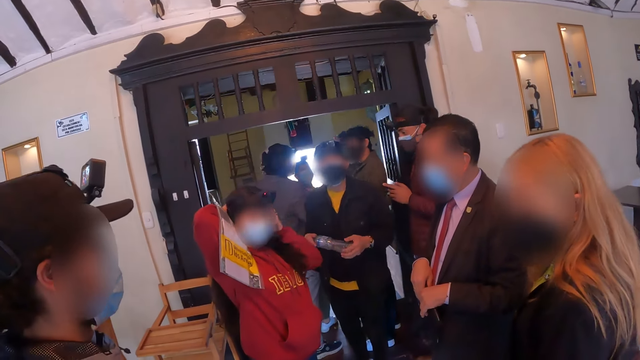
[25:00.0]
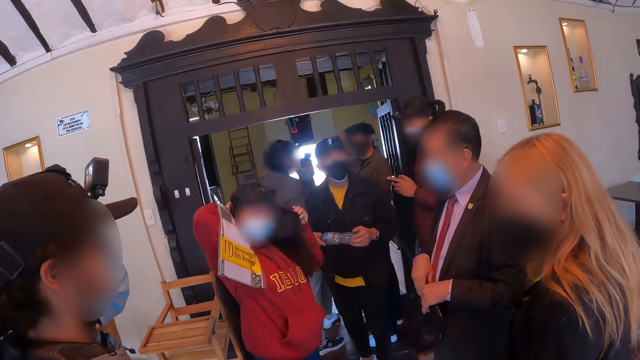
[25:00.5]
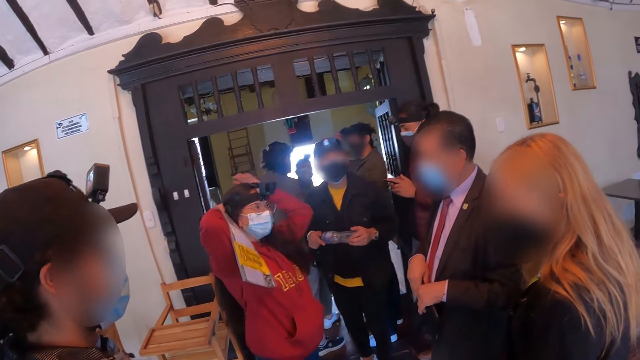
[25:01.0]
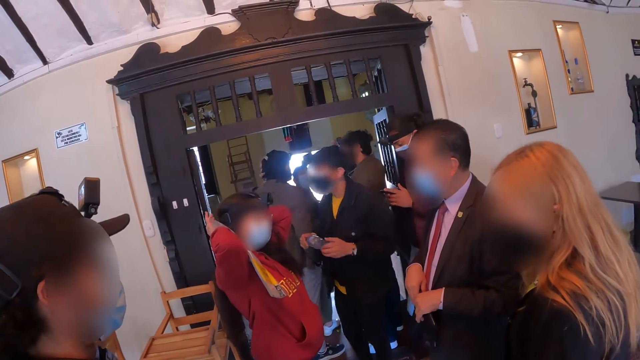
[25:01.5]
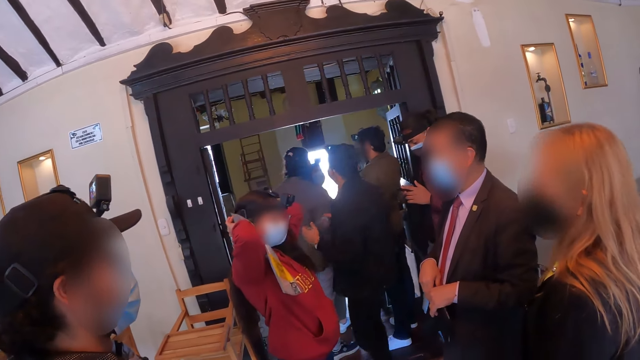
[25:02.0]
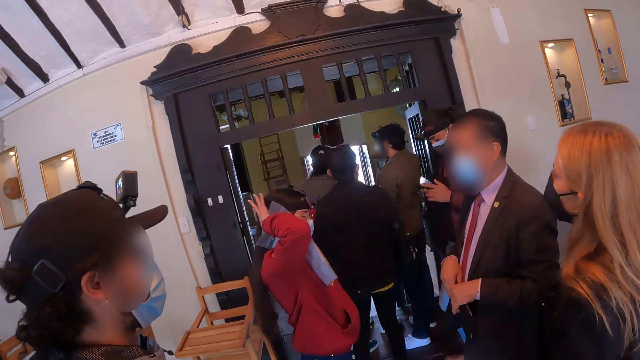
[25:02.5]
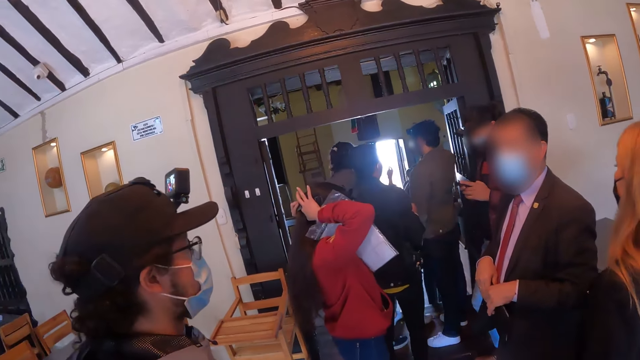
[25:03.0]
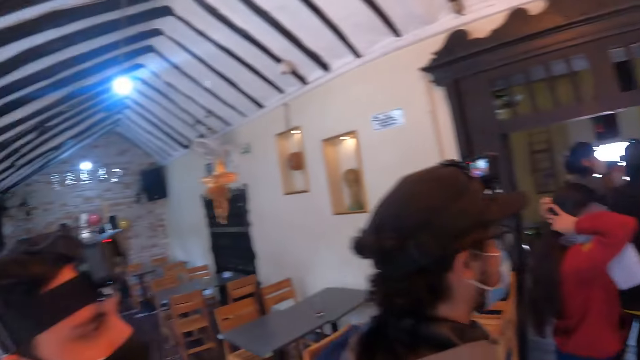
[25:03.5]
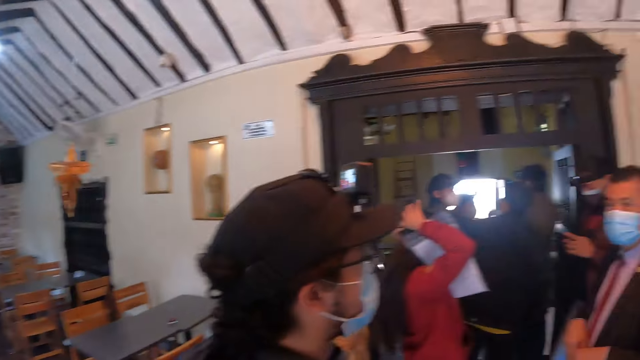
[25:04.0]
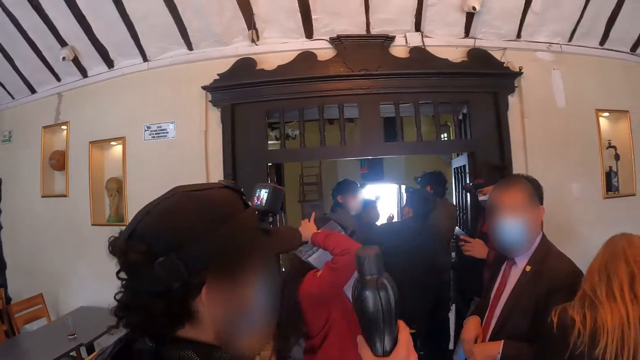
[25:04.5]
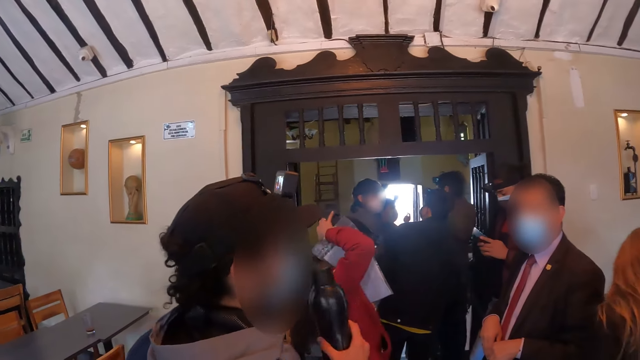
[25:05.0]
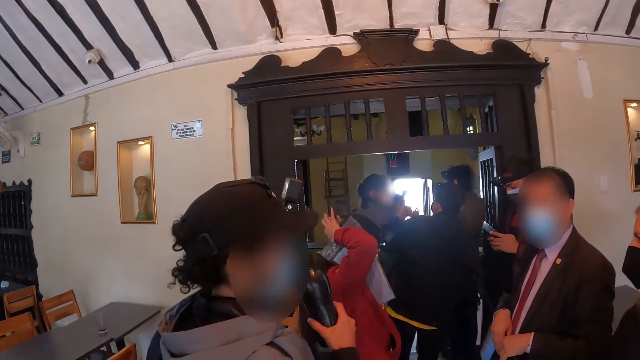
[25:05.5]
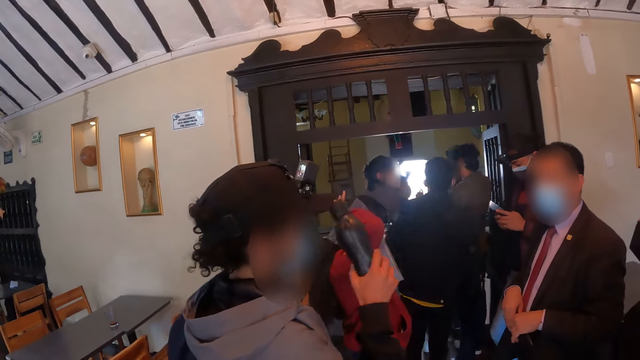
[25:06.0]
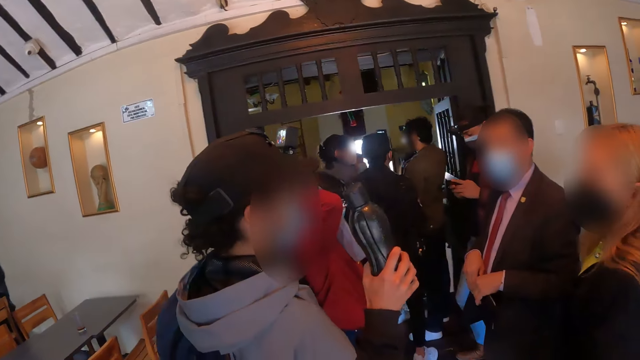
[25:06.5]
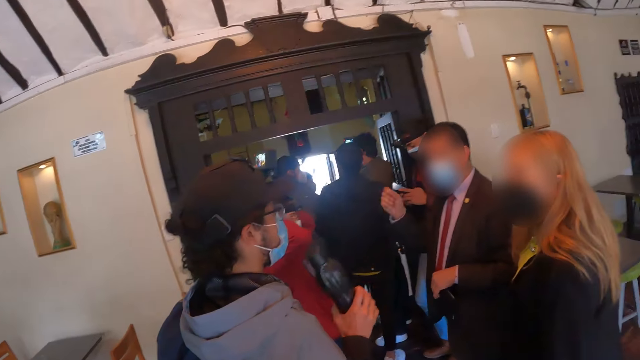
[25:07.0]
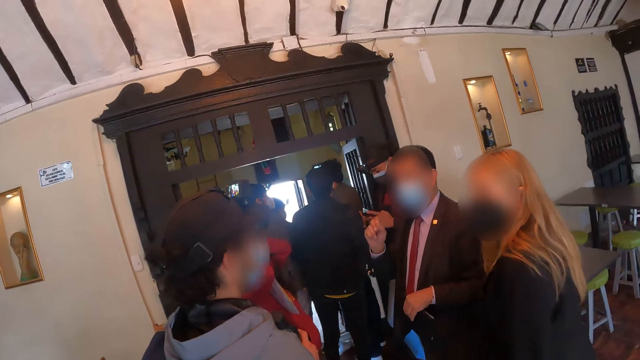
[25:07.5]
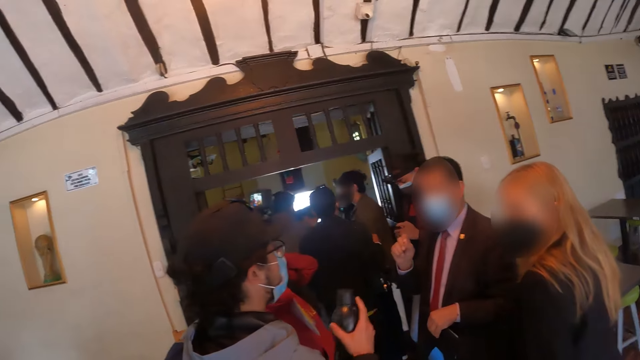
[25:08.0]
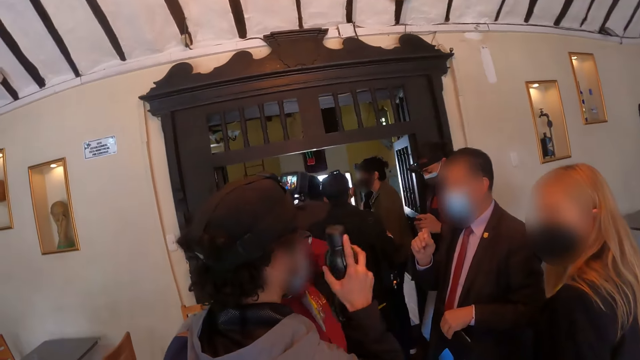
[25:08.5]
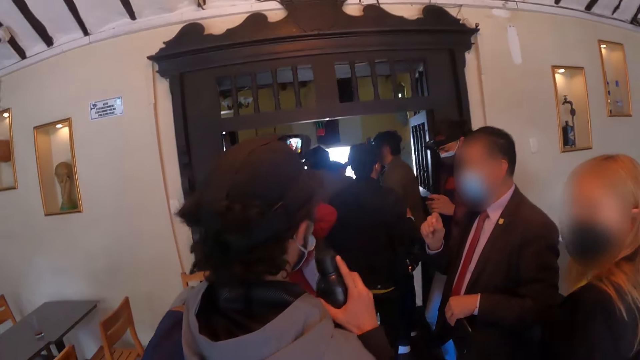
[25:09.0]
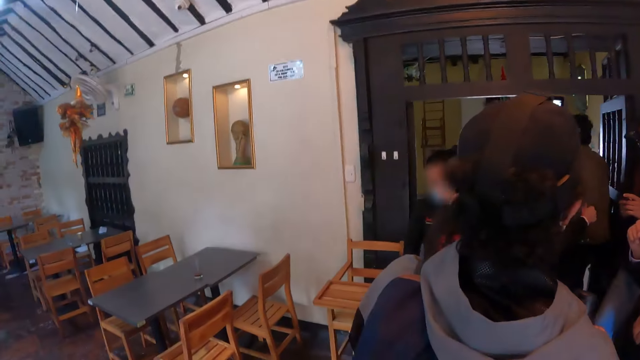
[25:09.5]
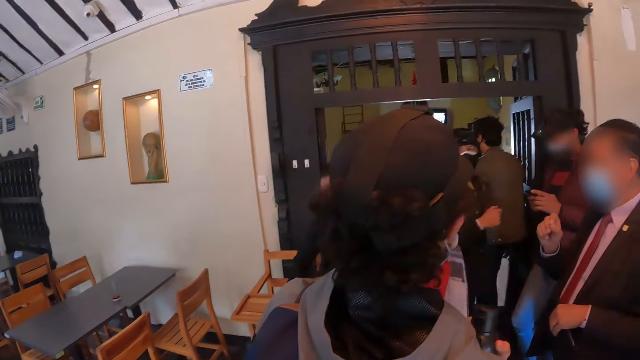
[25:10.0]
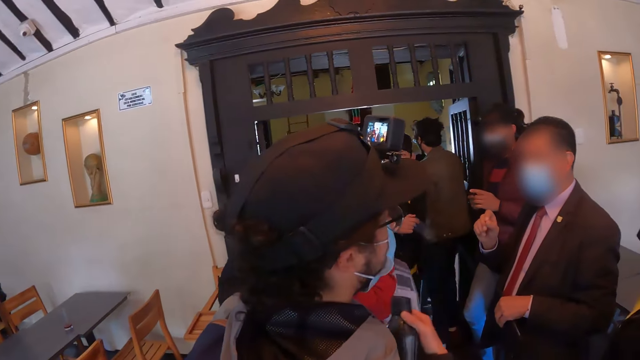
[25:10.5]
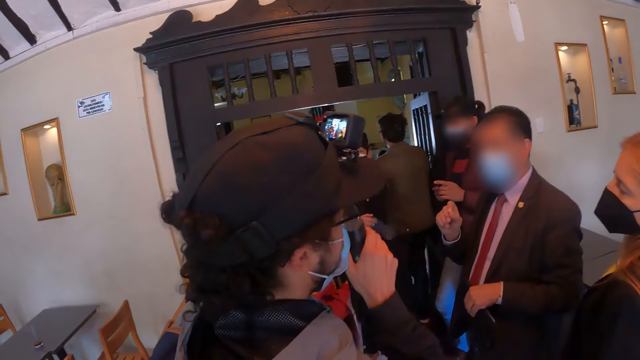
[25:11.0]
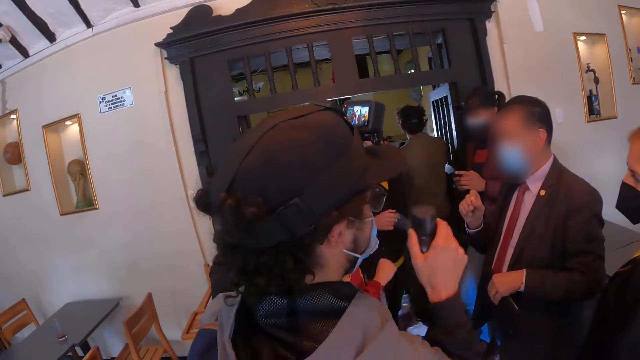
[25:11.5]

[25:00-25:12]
The camera wearer looks around. A man interacts with colleagues with hand gestures. The man raises a hand.

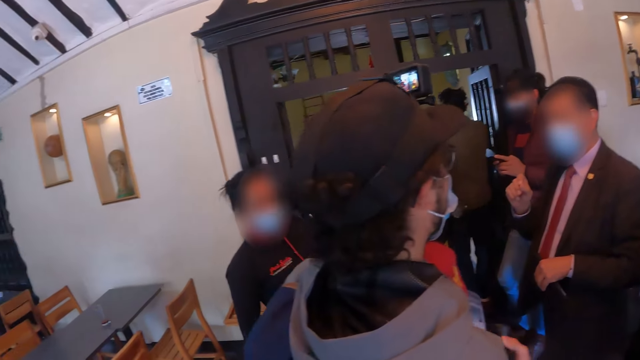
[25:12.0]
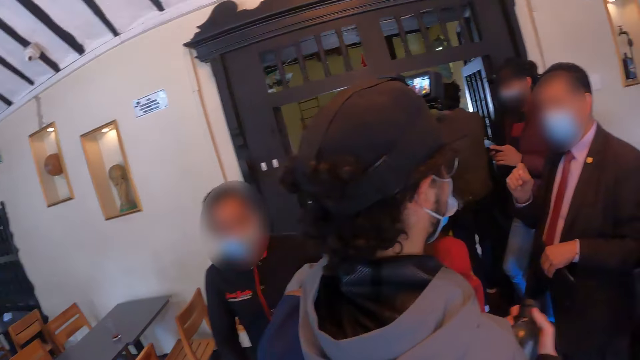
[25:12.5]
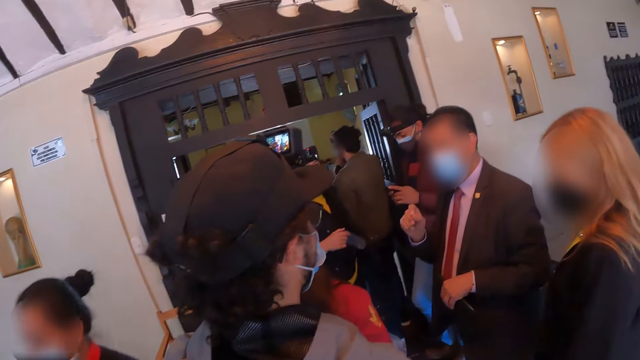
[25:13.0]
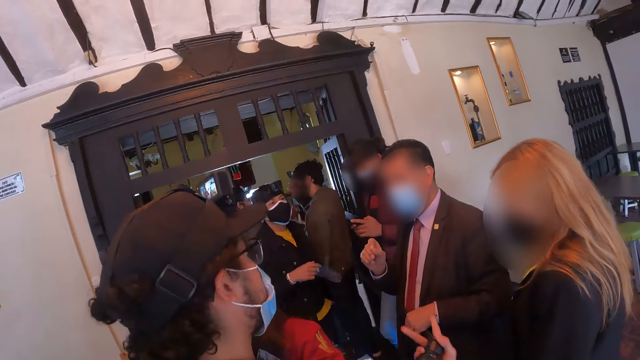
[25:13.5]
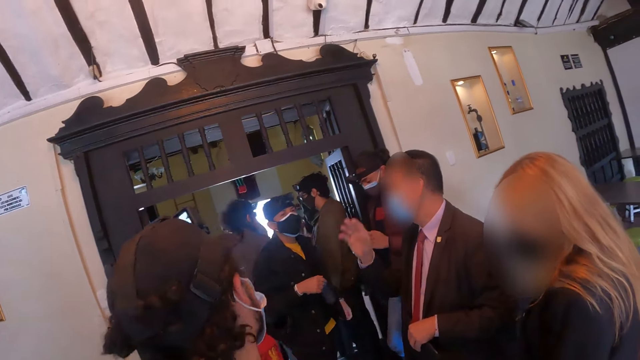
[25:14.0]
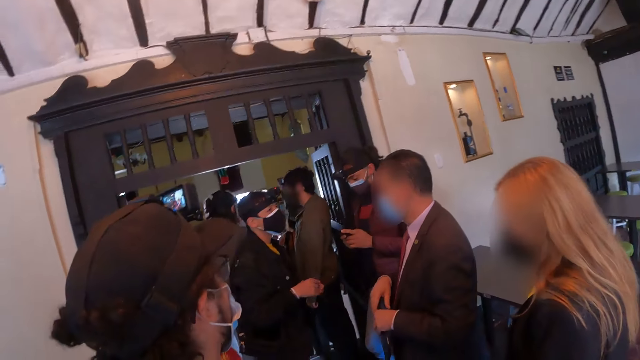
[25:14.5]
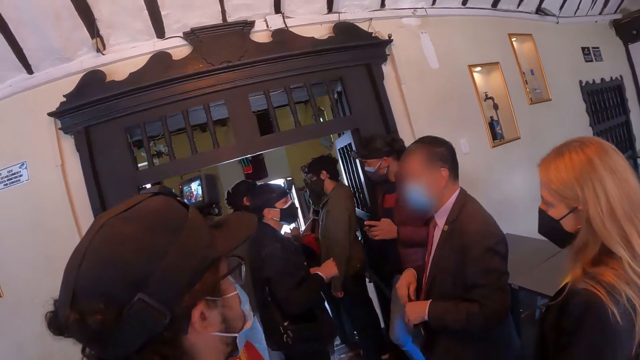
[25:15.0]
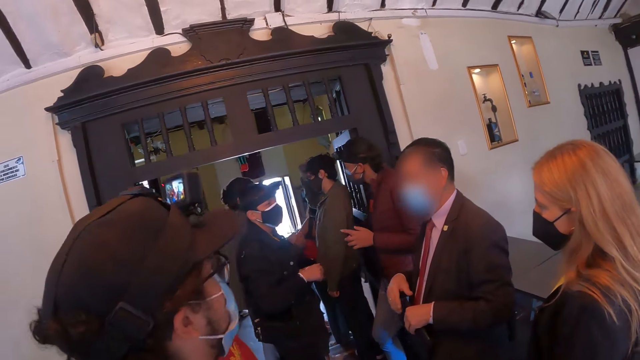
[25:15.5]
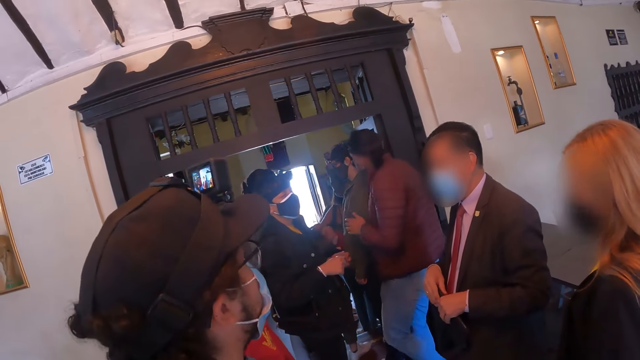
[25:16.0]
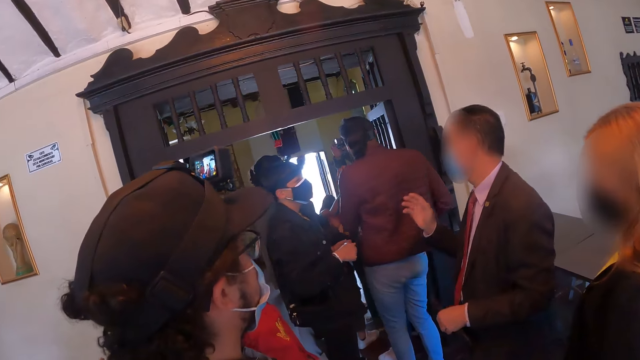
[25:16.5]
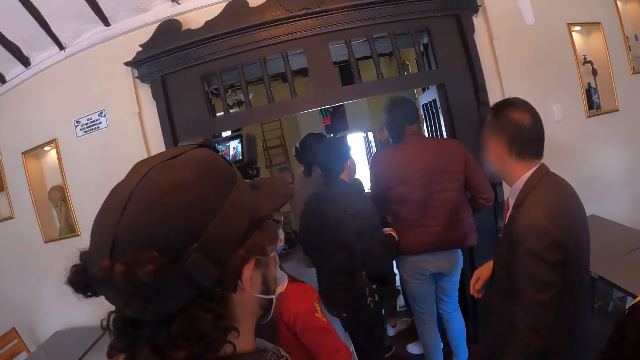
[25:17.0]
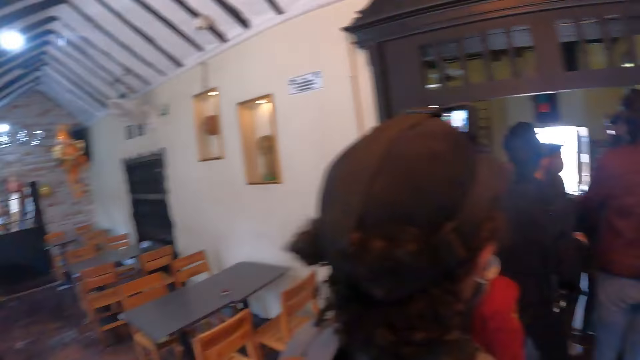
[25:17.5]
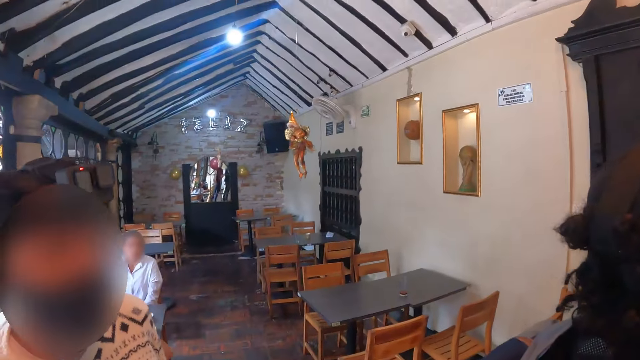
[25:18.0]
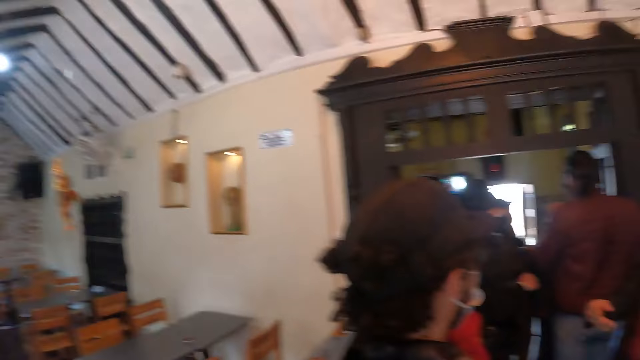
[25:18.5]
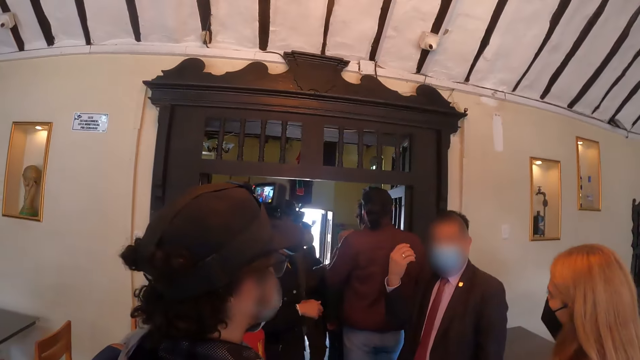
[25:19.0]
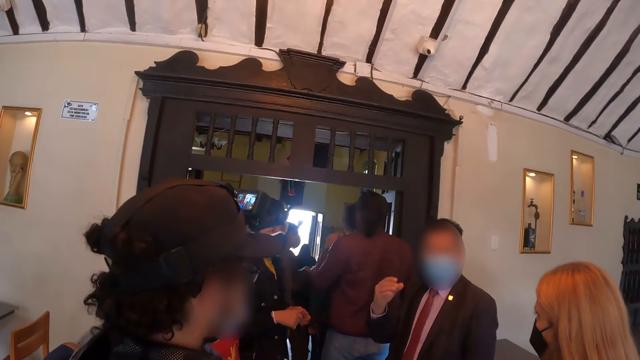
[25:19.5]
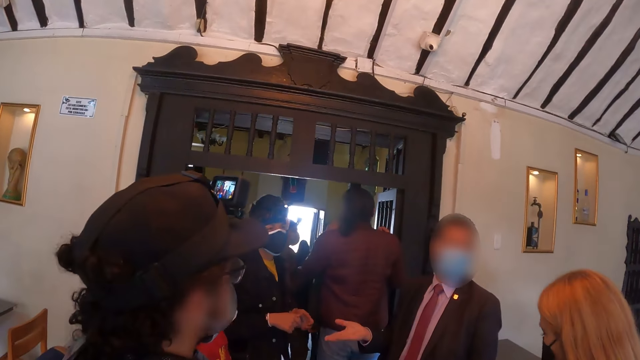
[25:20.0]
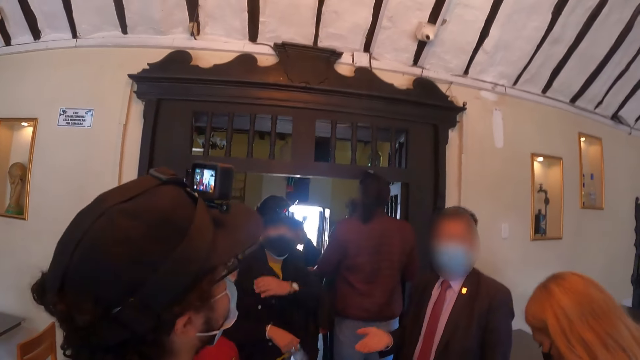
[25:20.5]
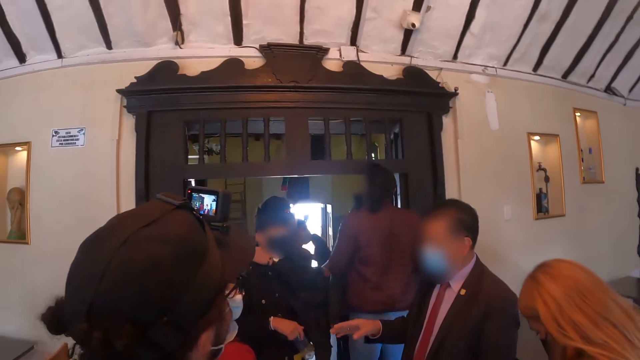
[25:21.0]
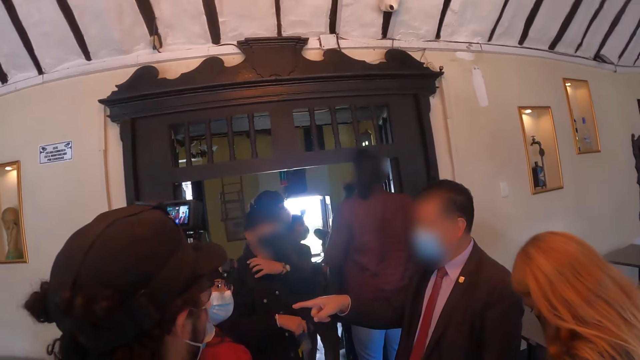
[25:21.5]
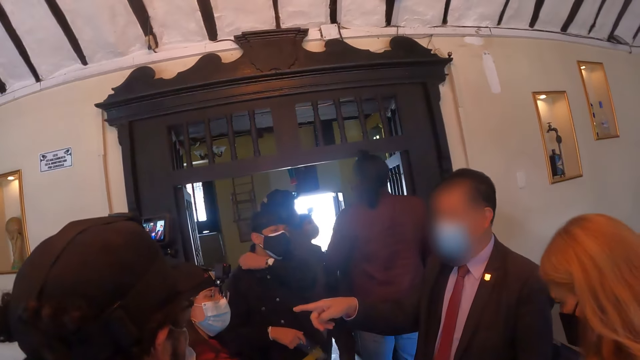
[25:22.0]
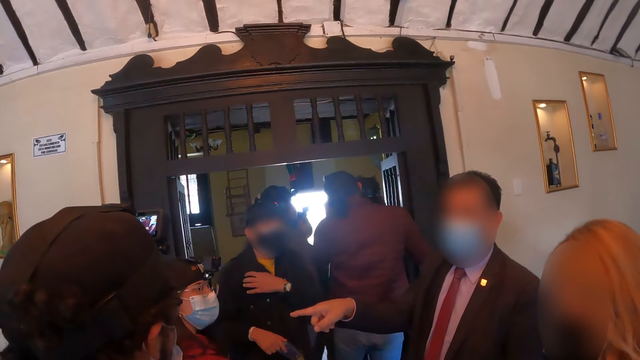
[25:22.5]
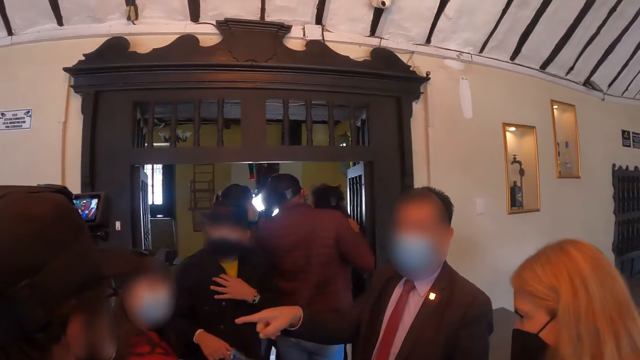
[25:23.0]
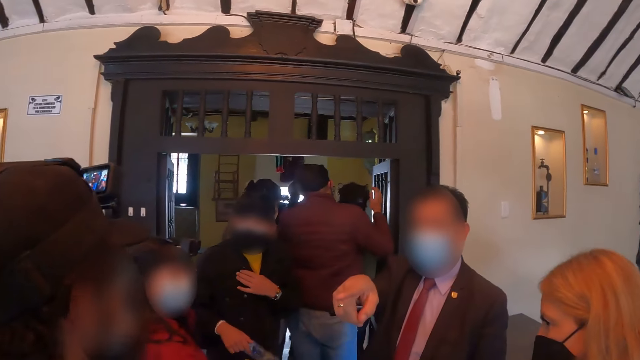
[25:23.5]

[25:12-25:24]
A person raises a hand. The camera wearer looks around. The person moves a hand.
